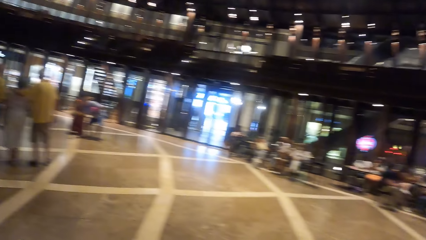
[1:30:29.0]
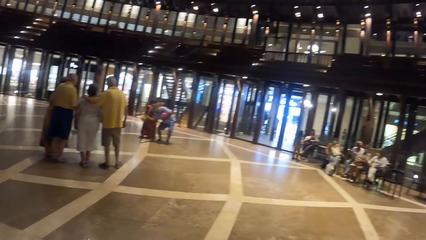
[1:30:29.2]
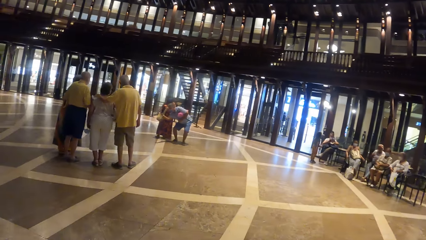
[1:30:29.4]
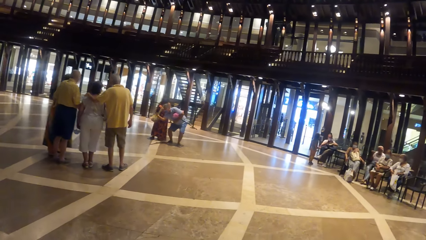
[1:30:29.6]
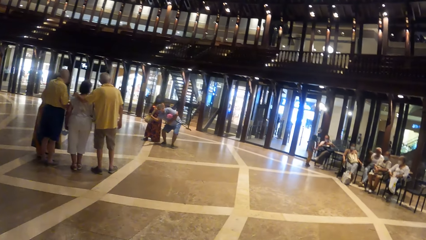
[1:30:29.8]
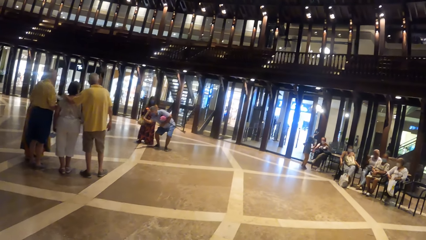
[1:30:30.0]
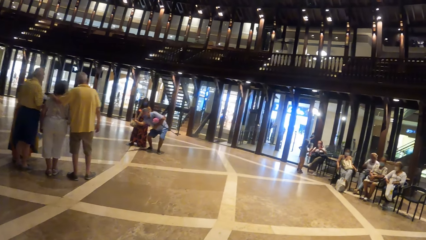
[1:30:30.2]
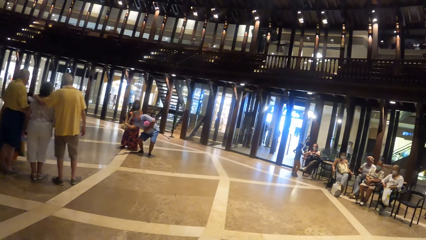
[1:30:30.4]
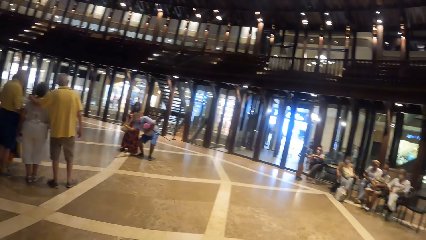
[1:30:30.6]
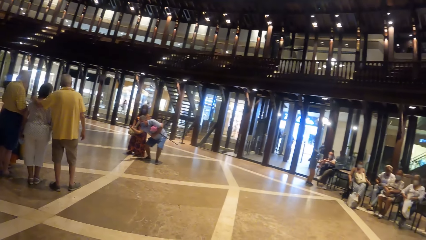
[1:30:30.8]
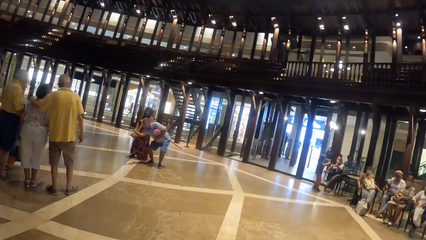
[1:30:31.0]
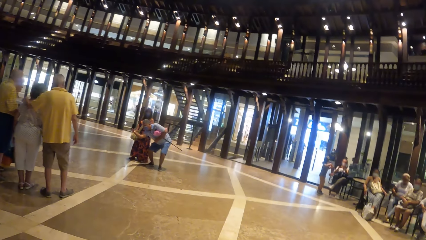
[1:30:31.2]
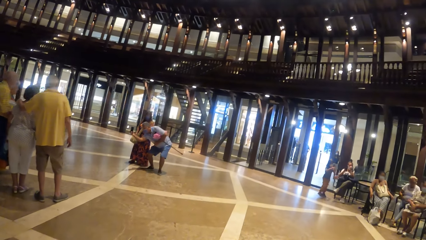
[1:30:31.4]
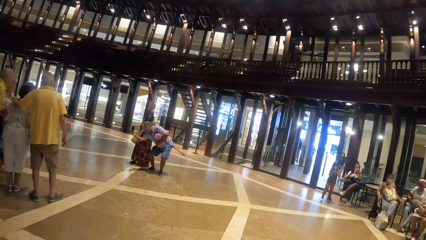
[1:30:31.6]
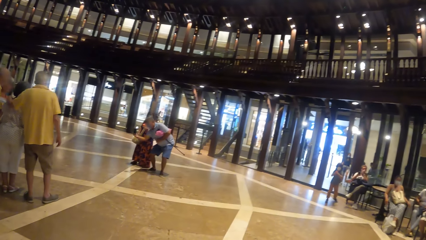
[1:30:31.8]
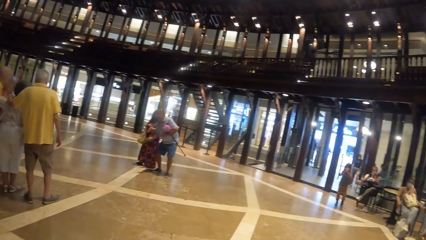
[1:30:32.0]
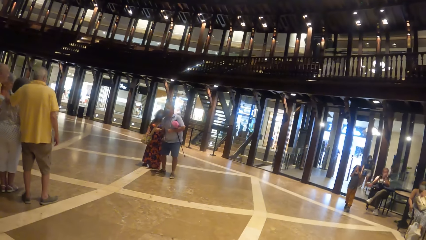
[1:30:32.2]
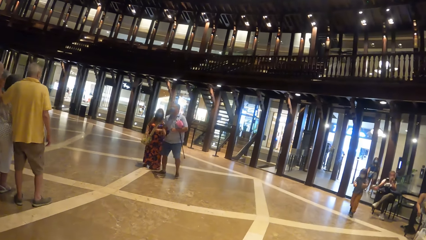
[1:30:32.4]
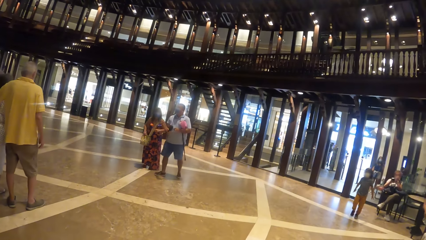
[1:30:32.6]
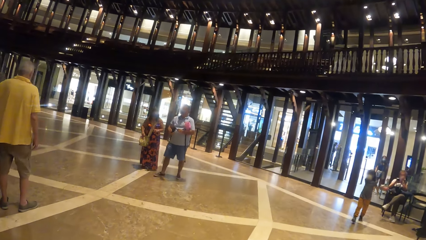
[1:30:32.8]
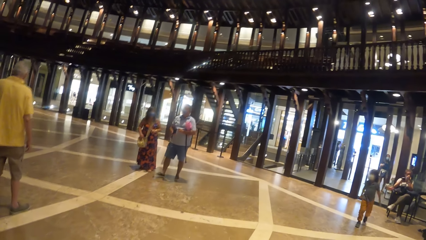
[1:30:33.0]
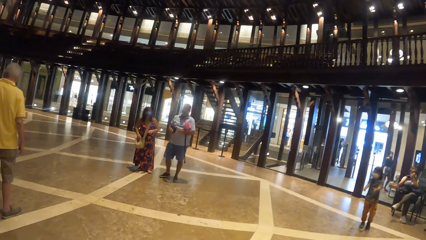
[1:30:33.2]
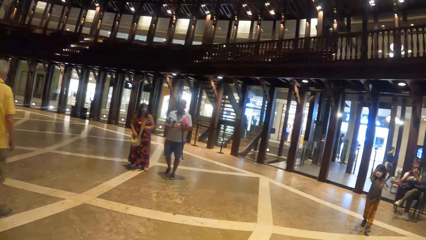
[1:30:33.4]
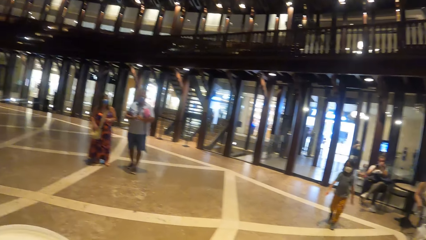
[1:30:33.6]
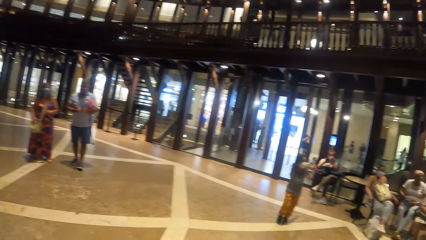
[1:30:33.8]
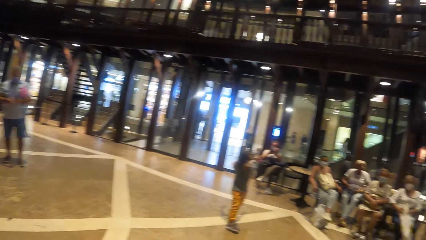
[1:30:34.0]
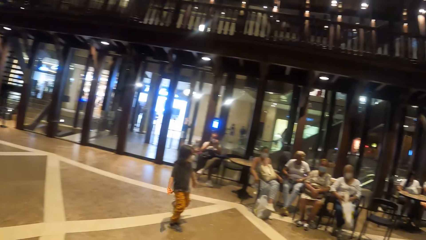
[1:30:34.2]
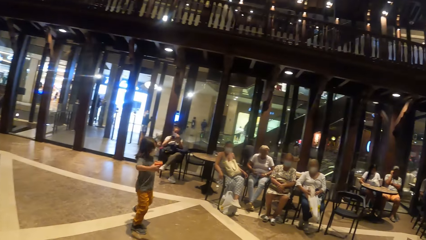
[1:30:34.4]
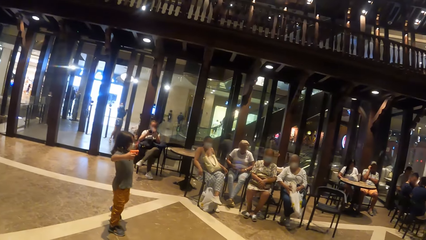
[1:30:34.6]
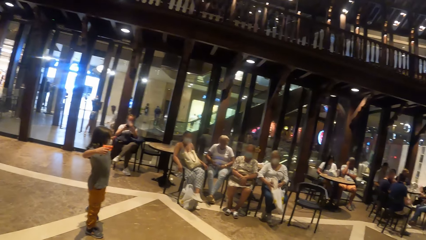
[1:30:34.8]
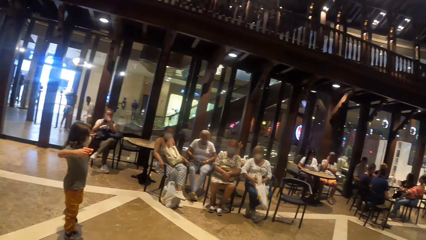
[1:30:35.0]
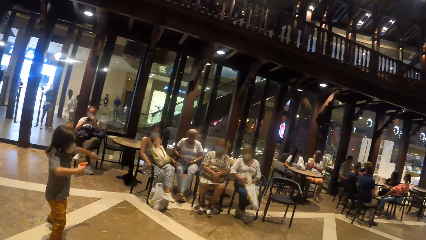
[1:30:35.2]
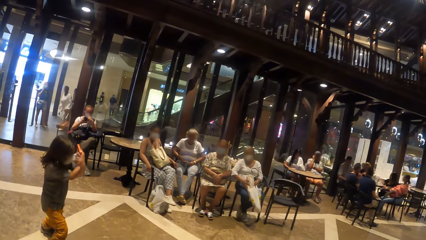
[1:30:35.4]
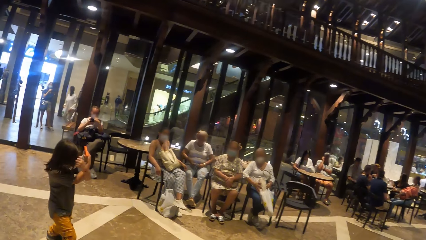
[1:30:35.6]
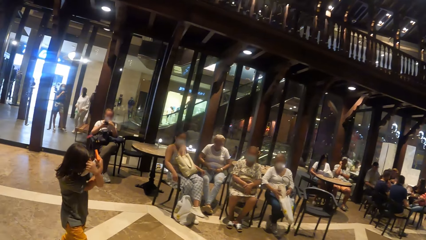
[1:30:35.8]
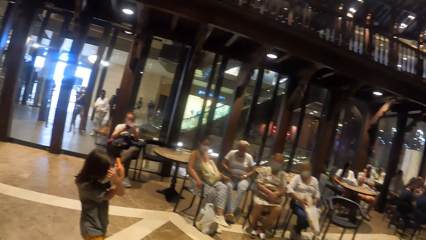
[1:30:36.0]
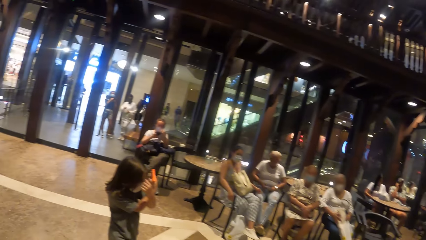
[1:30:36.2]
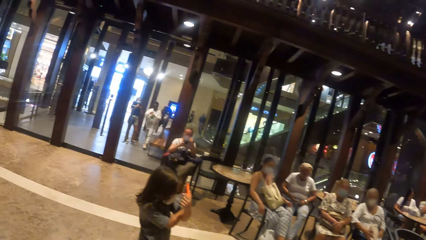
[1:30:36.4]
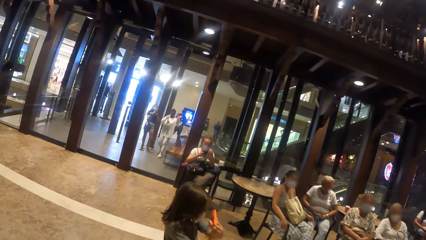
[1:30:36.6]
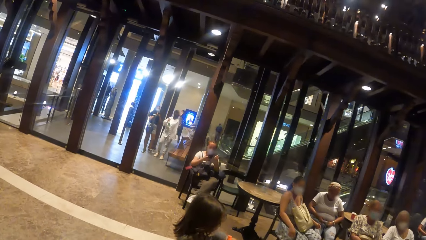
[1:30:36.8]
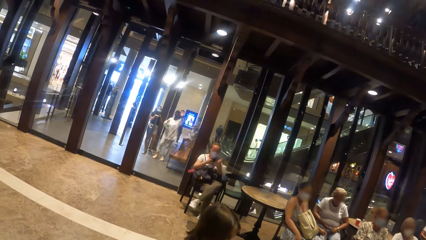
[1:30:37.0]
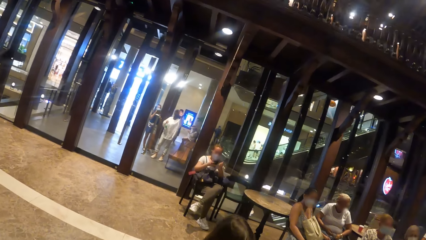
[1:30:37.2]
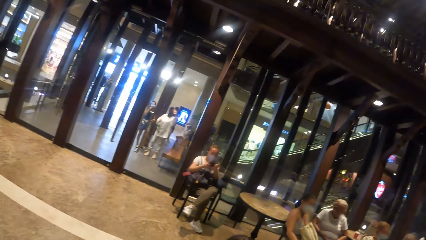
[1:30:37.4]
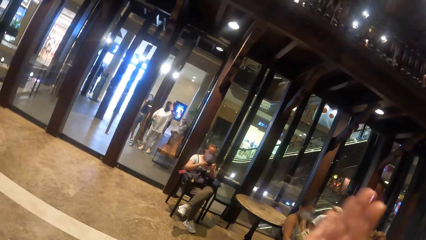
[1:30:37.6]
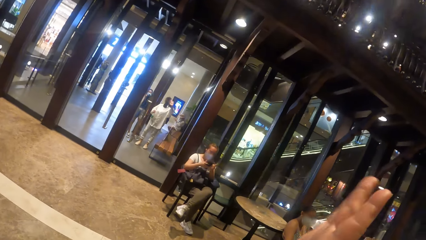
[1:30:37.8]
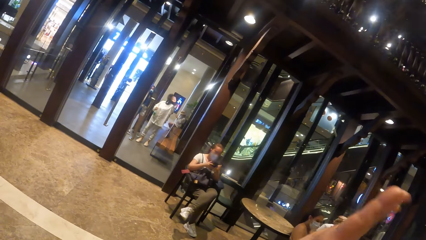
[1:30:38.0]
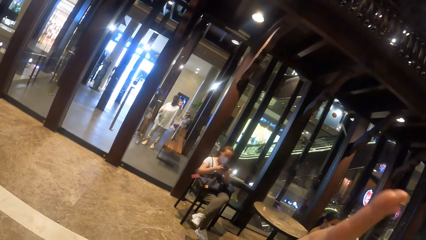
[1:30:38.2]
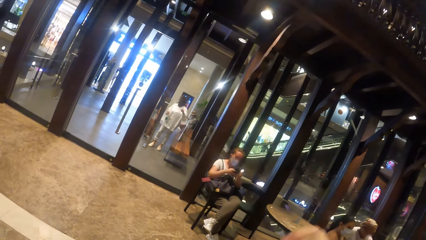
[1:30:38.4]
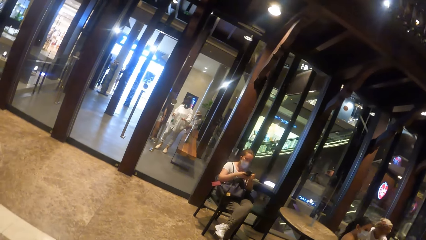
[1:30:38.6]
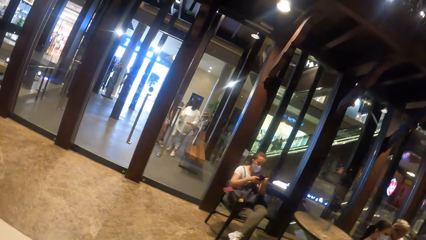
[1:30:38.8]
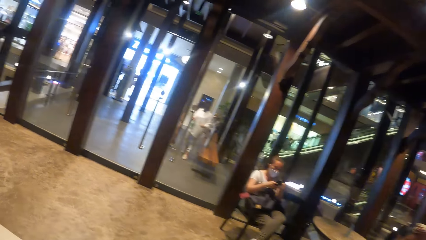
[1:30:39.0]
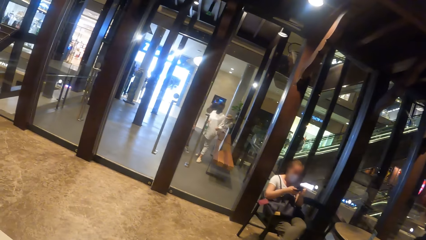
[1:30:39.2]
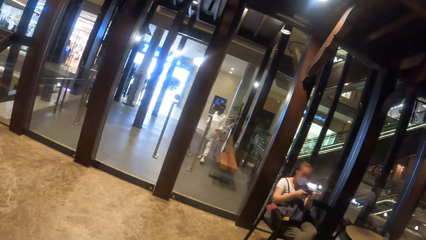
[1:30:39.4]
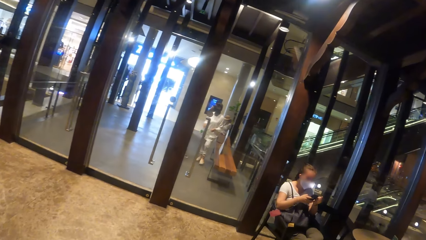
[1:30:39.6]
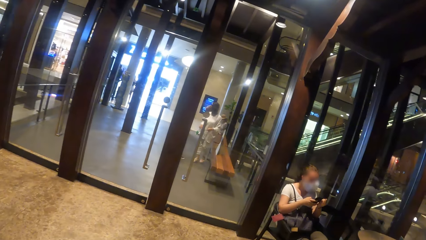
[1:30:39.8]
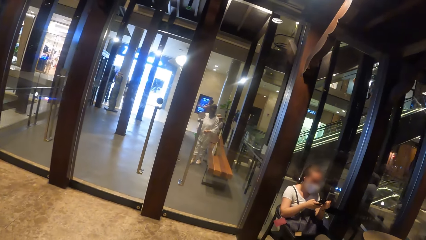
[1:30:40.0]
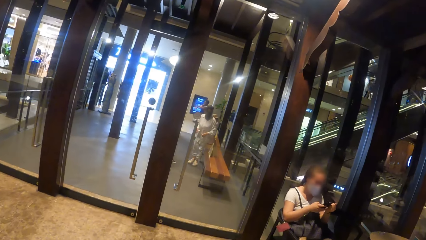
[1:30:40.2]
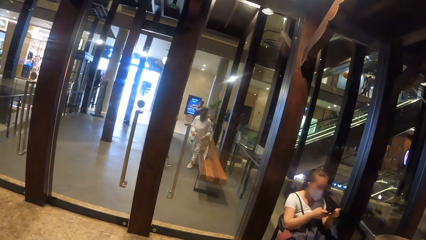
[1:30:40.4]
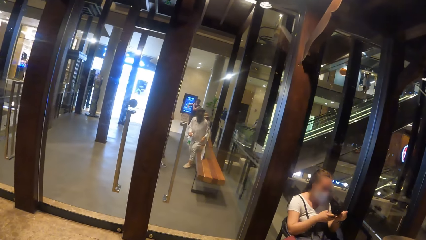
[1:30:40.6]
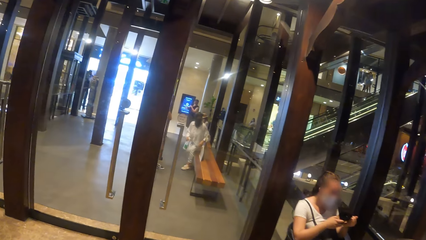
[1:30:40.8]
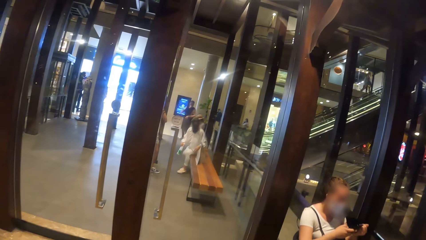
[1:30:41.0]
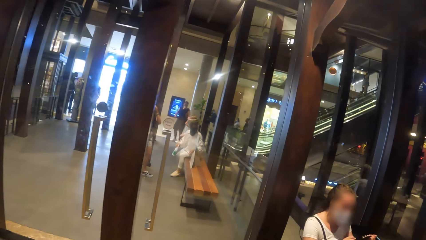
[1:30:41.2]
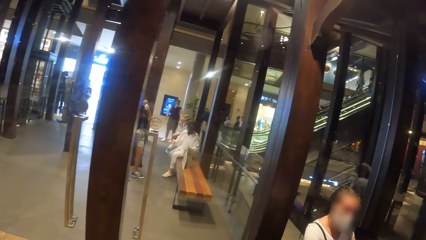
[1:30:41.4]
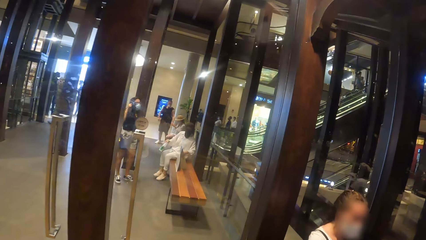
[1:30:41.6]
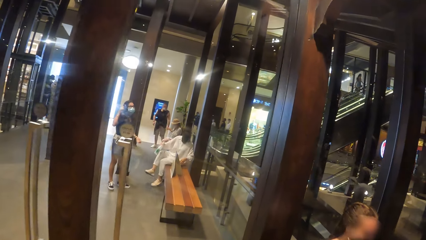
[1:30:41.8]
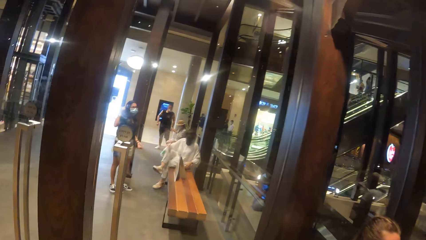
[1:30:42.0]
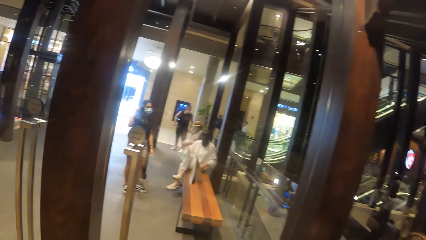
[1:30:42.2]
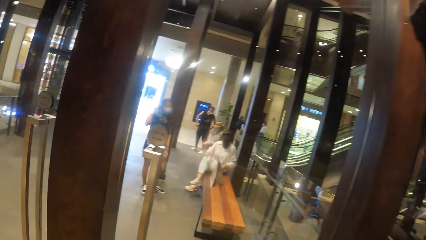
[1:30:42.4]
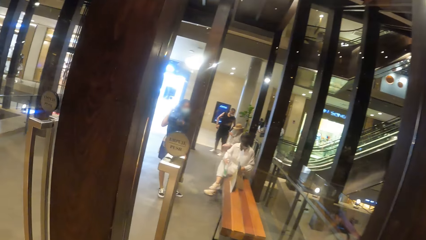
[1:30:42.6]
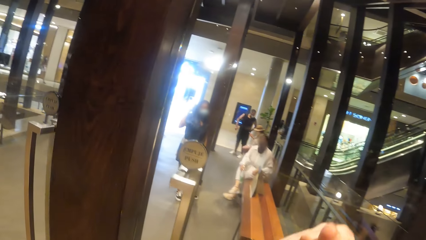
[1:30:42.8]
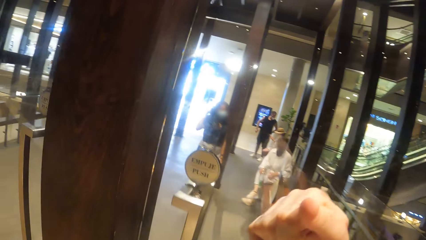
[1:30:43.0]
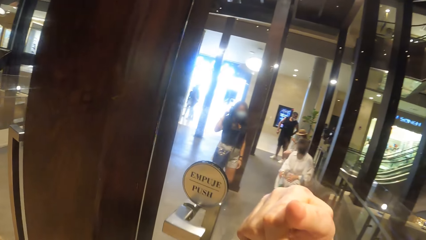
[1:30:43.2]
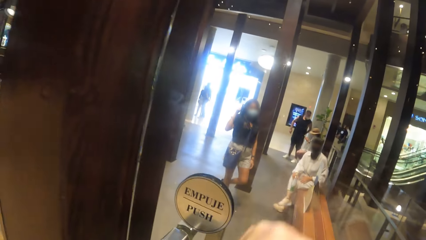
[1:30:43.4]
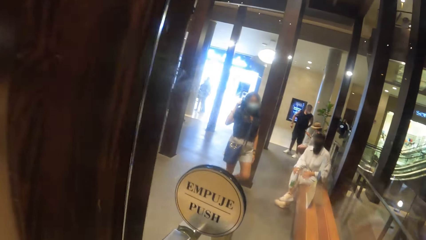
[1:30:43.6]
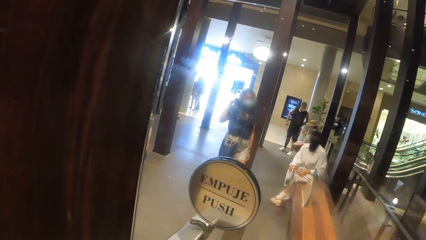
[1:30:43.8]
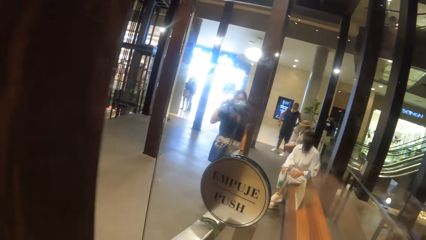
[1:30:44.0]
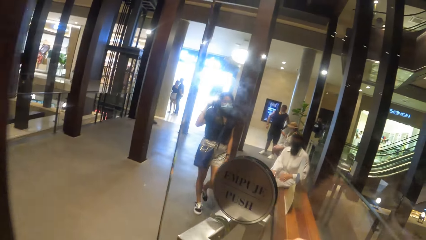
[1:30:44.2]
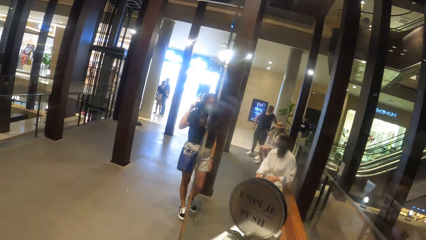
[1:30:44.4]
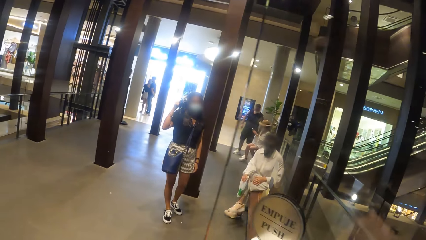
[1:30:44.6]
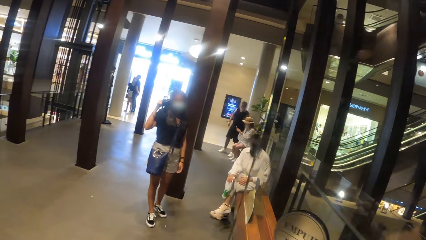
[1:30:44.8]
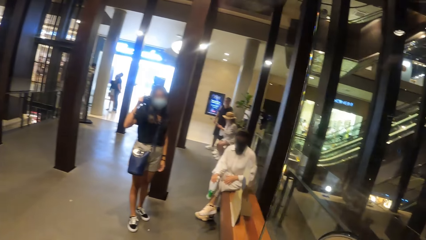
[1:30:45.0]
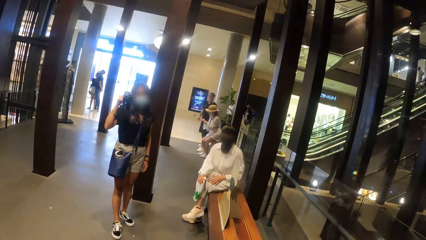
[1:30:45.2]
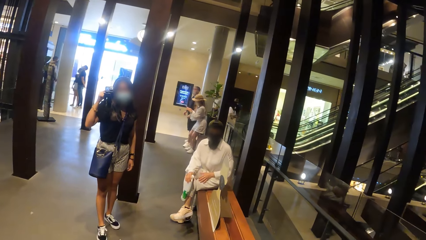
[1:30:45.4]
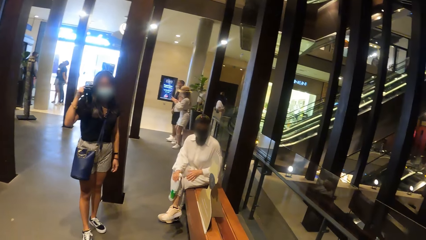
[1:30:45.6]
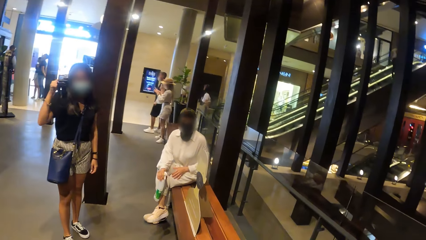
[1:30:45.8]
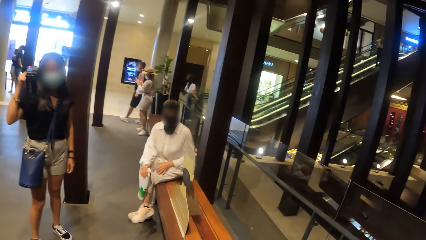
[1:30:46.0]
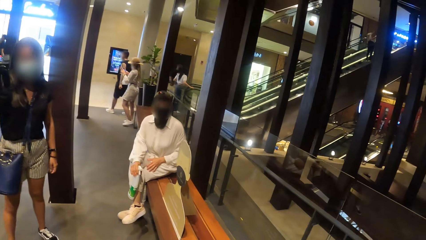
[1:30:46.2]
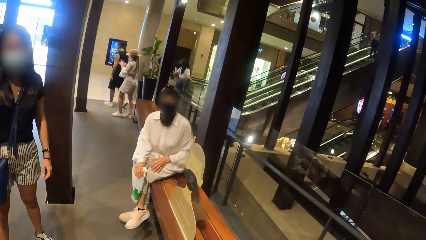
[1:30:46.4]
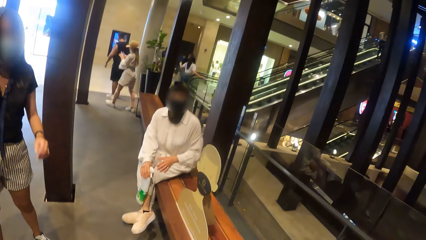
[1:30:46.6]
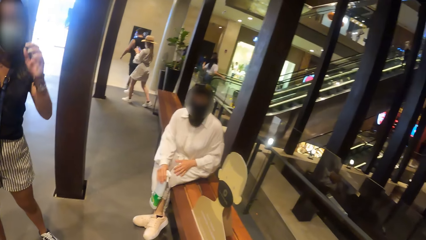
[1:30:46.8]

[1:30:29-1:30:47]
The camera wearer waves at a person. The person sits on a bench. The camera wearer walks towards a door. She opens the door. She pushes the door with her right hand. She walks through the door.
